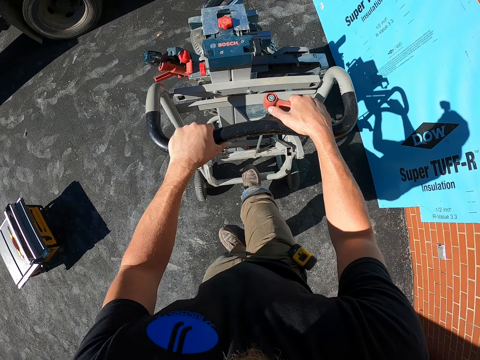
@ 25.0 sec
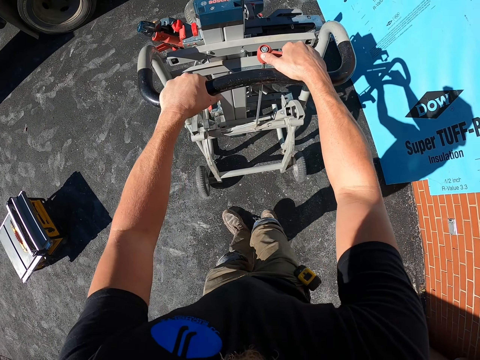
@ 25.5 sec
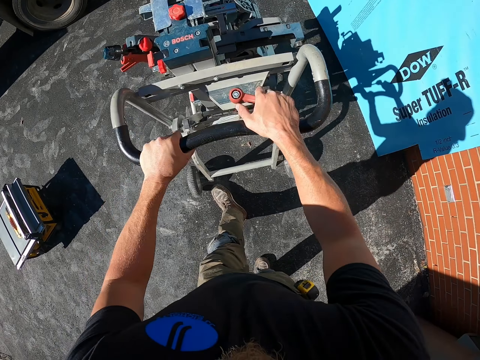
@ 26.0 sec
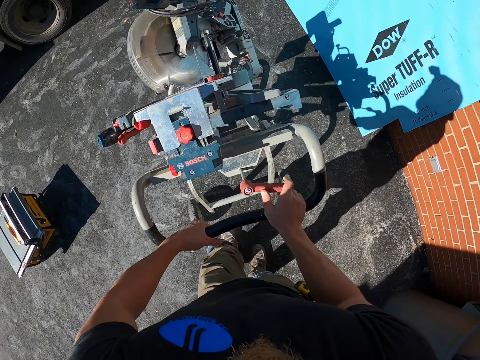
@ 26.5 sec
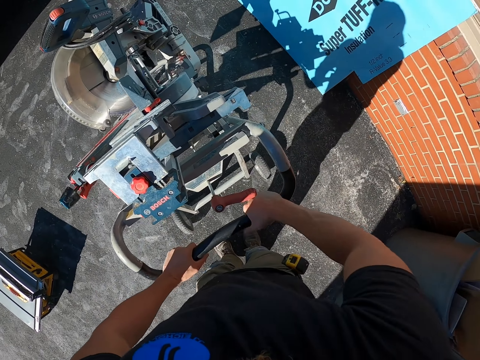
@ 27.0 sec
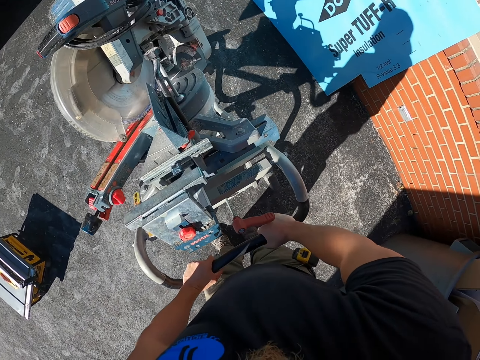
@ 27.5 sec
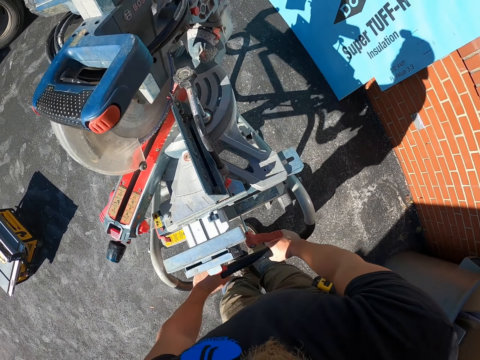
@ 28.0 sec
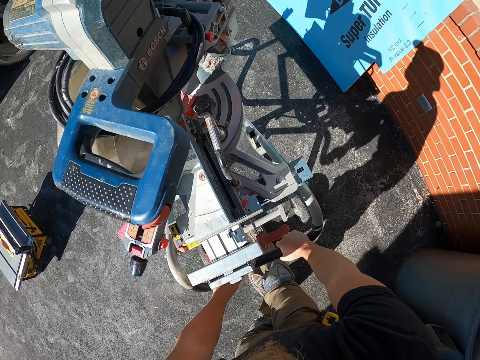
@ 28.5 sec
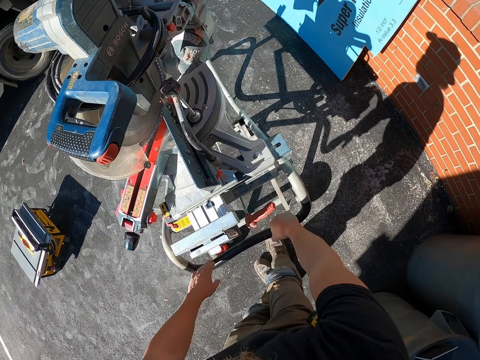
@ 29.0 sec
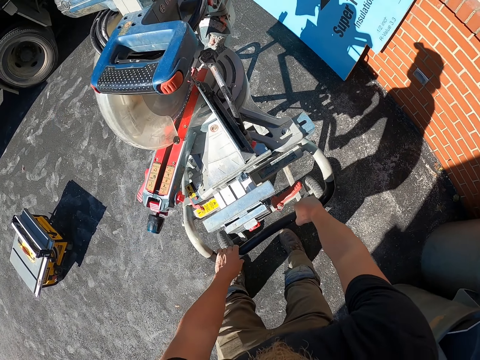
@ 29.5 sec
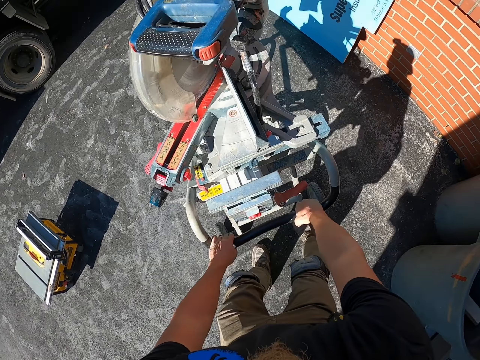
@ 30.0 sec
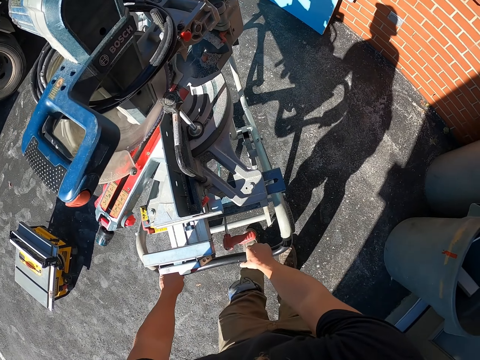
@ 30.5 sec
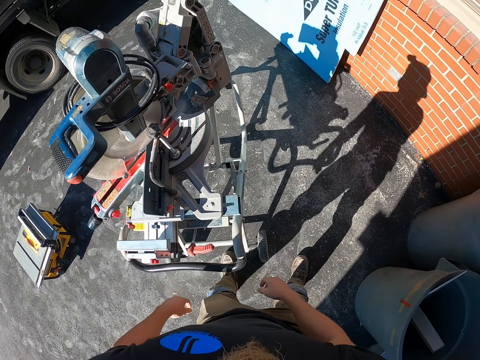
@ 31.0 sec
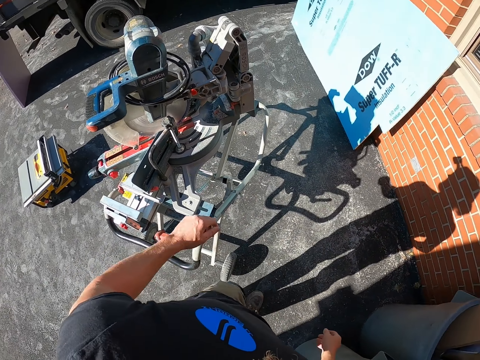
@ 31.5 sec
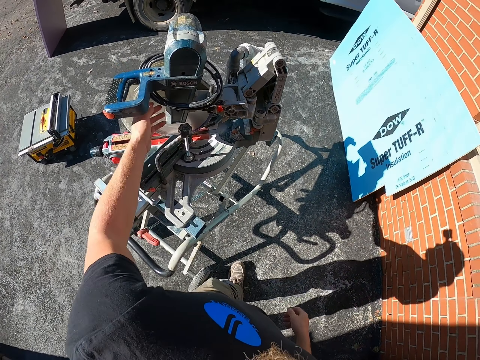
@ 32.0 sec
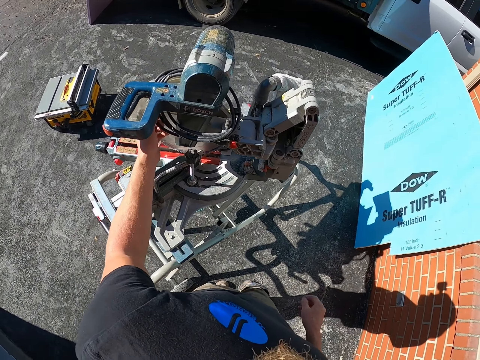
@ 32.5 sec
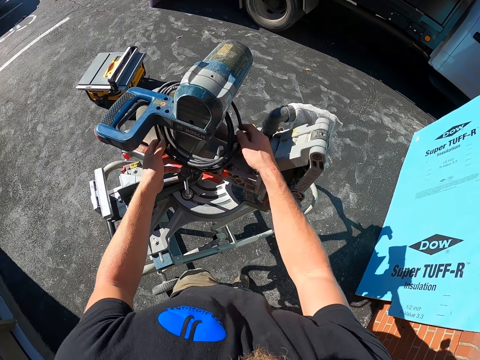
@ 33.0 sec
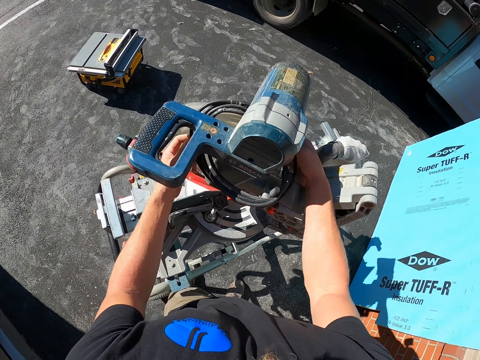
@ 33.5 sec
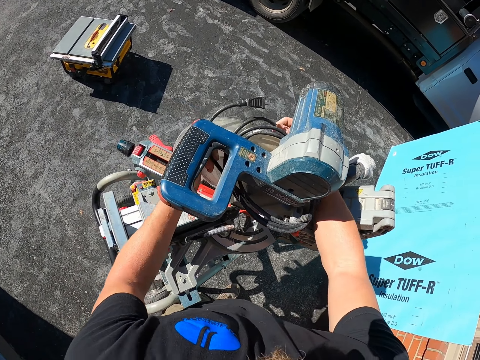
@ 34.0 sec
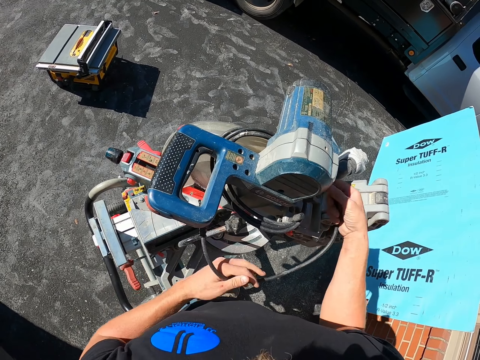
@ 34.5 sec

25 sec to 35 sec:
The camera wearer moves the wood grinder machine. He holds the wood cutter cable with his hands. He unfolds the cable.

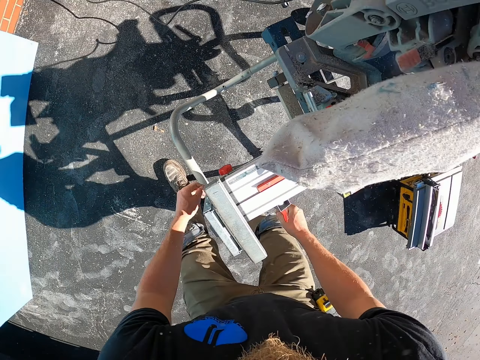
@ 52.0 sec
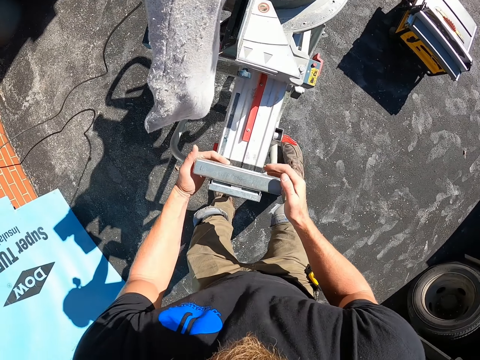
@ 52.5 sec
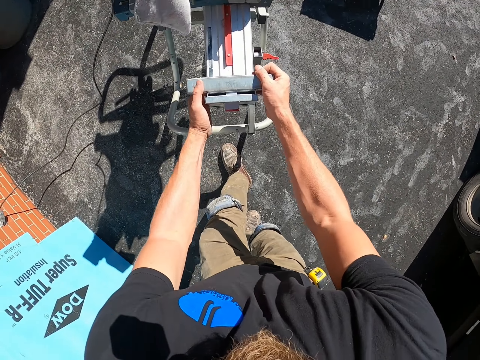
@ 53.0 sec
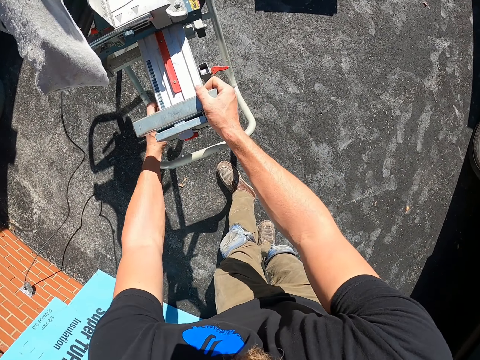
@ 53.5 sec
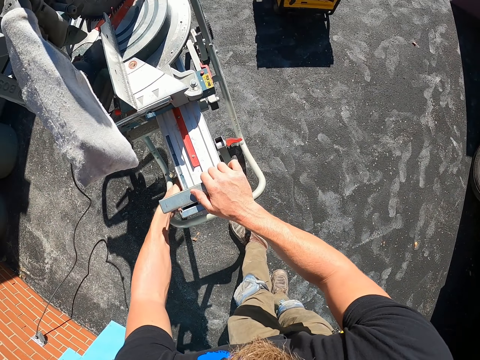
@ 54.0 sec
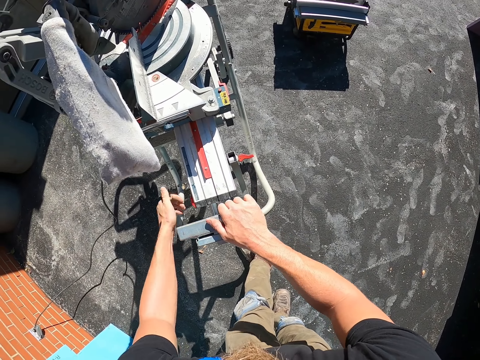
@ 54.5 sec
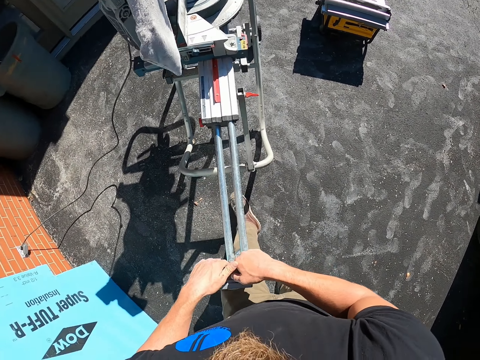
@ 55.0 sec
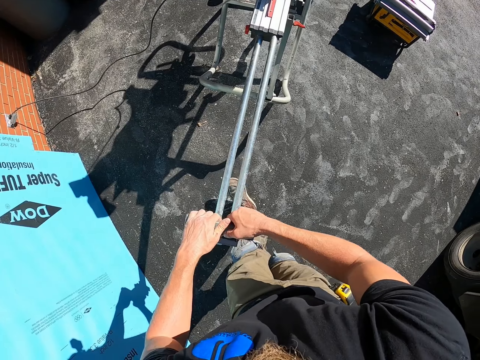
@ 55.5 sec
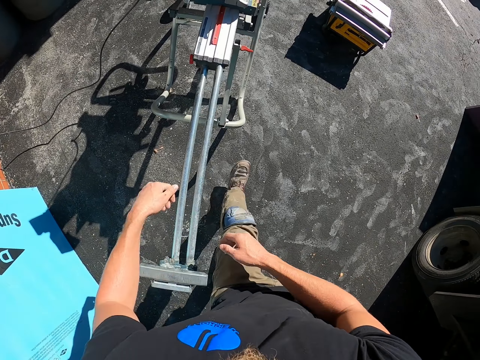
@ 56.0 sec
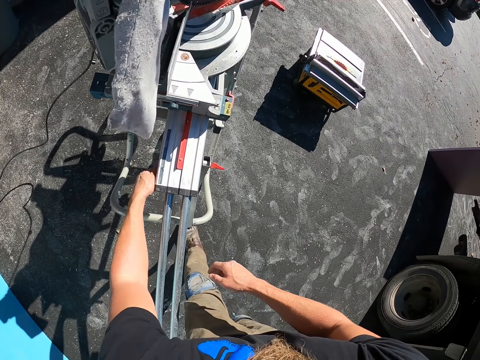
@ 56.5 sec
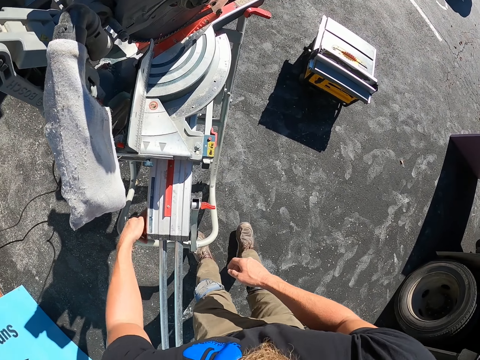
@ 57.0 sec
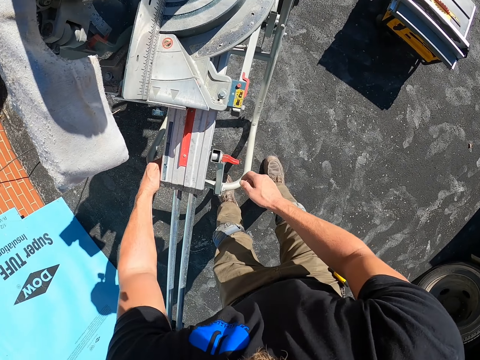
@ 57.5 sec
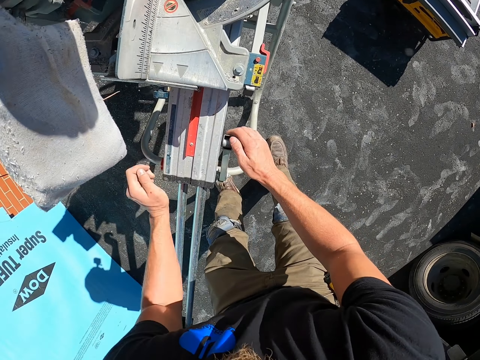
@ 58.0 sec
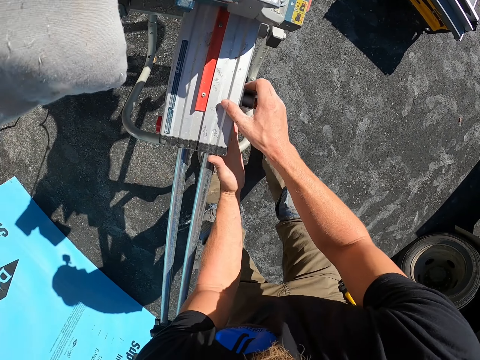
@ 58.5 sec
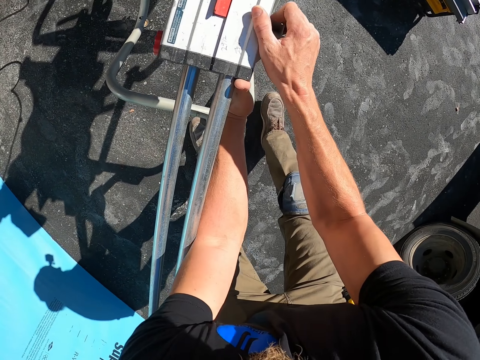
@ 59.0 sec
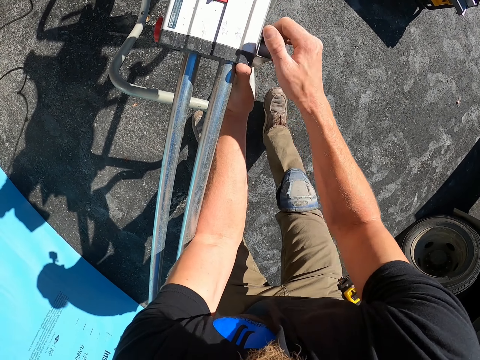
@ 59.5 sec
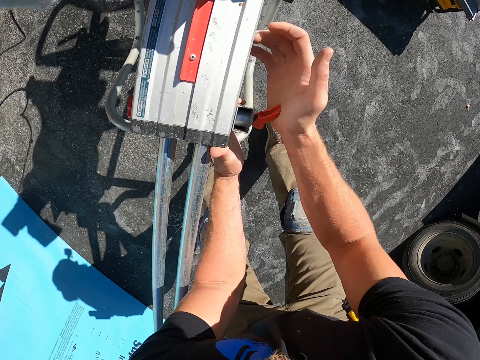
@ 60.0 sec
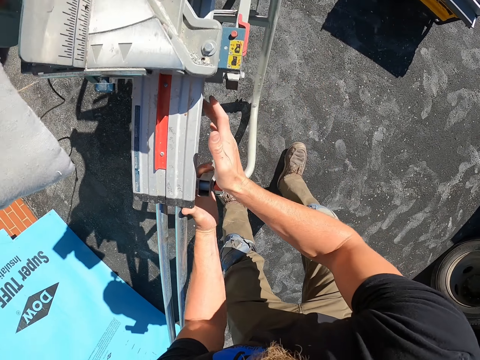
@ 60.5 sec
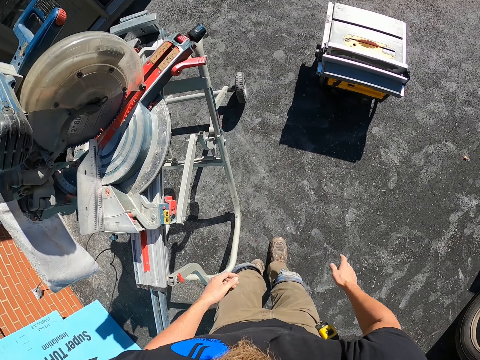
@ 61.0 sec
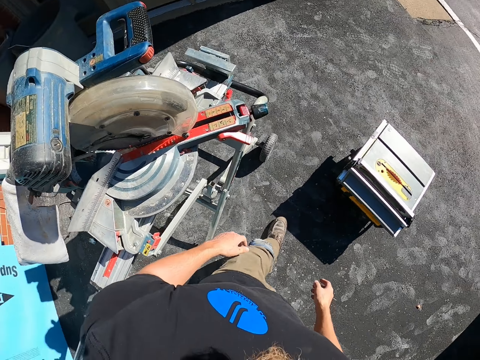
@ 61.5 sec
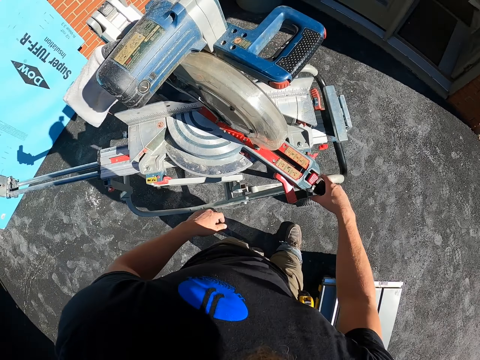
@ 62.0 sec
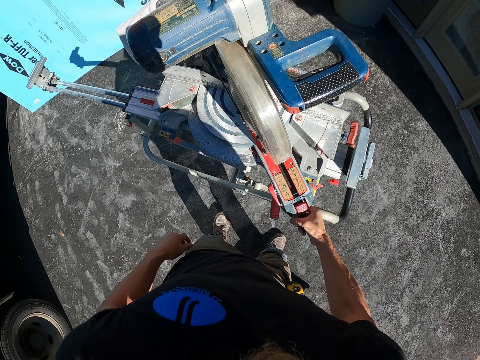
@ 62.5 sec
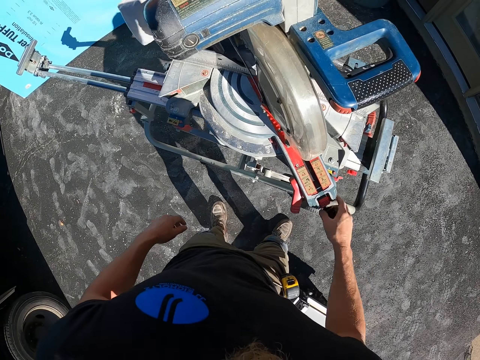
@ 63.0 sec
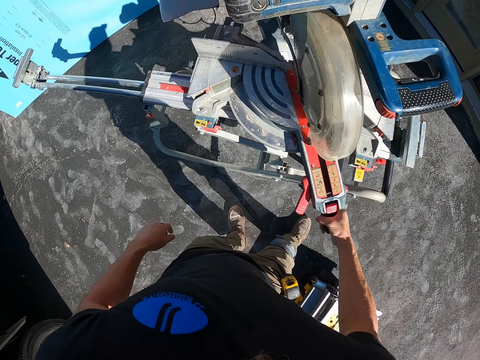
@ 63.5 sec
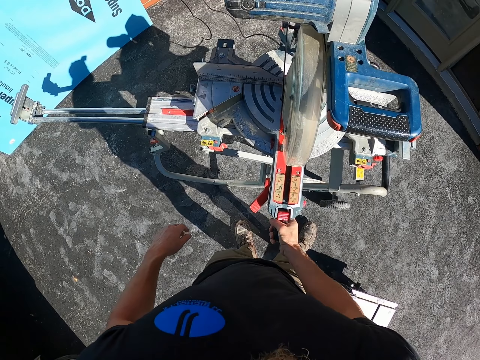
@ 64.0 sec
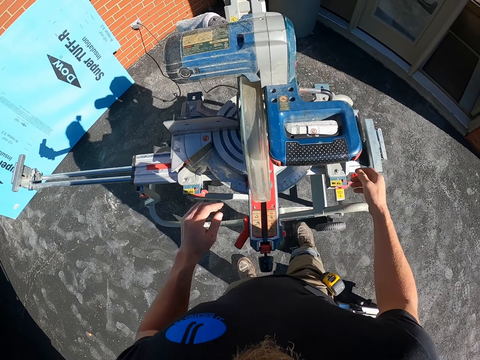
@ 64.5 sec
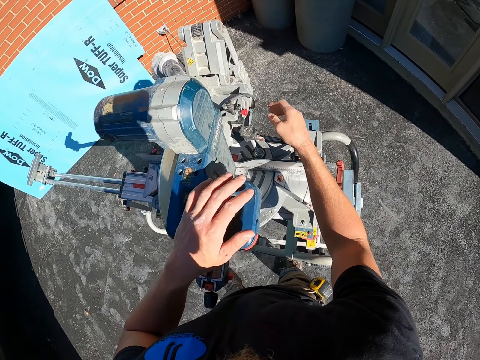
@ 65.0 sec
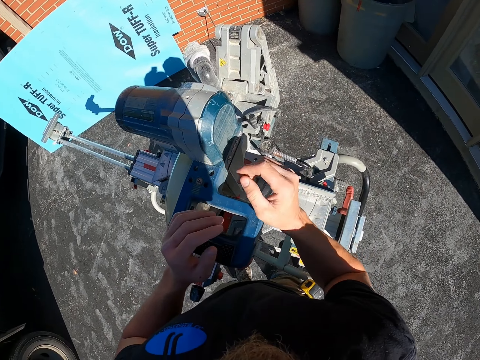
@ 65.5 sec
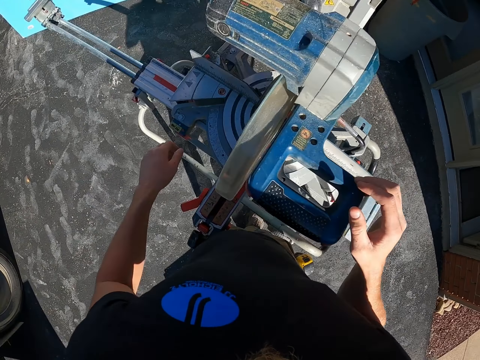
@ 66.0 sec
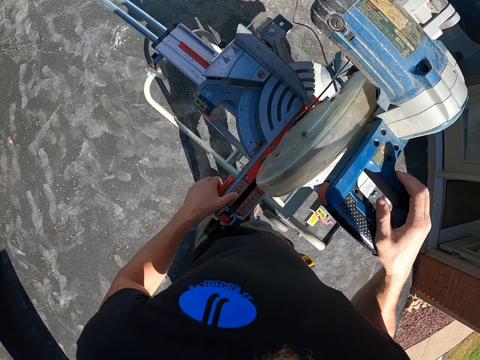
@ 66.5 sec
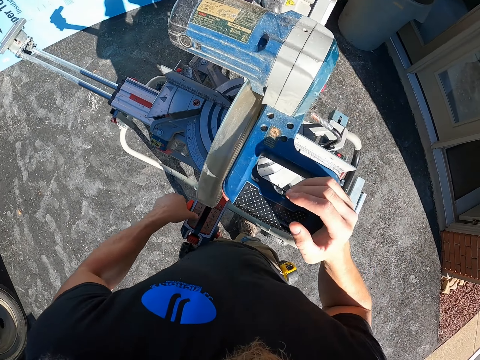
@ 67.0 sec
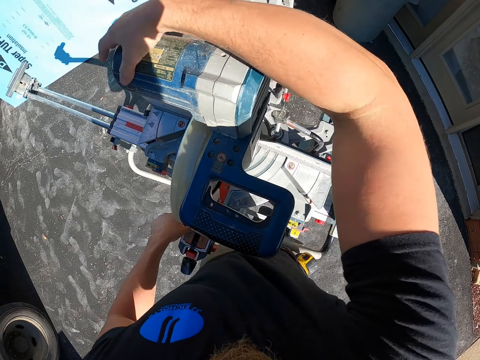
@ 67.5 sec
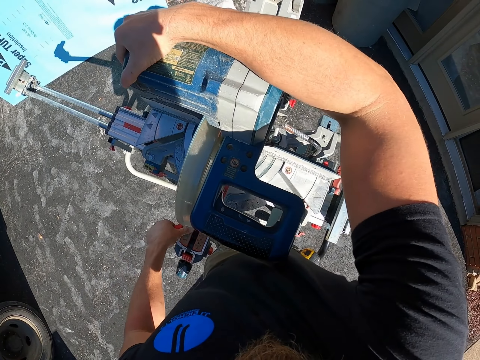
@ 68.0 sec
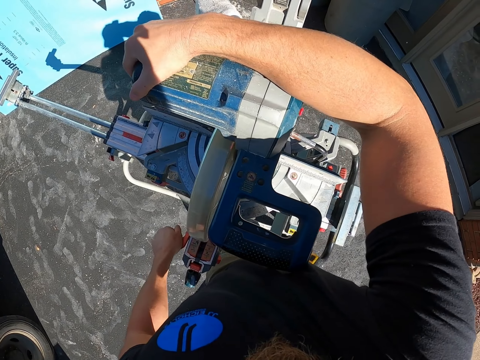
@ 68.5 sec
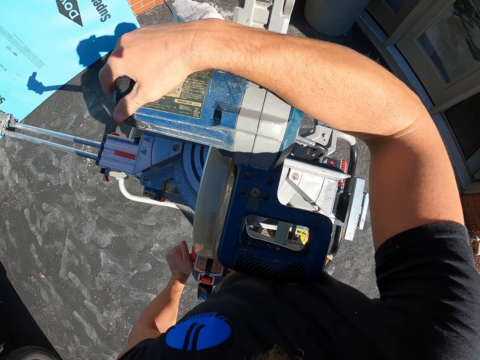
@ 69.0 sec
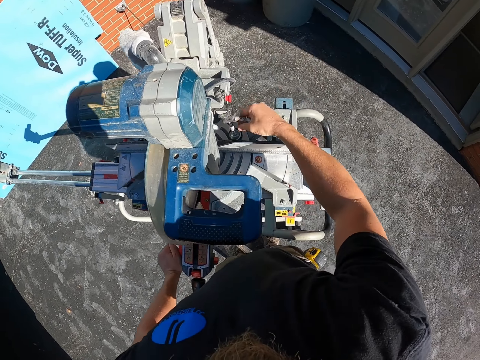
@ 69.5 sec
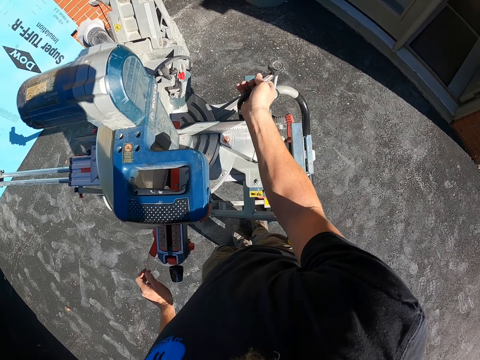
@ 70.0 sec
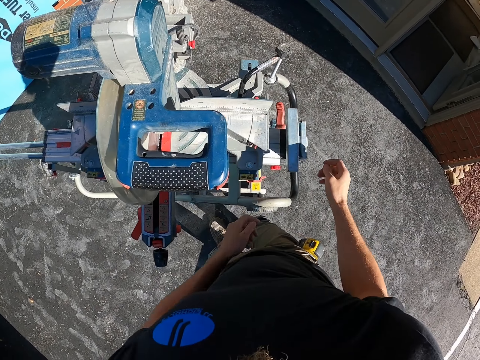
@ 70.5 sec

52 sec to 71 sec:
The camera wearer adjusts the wood cutter machine. They walk on the driveway. They adjust the wood cutter machine.
